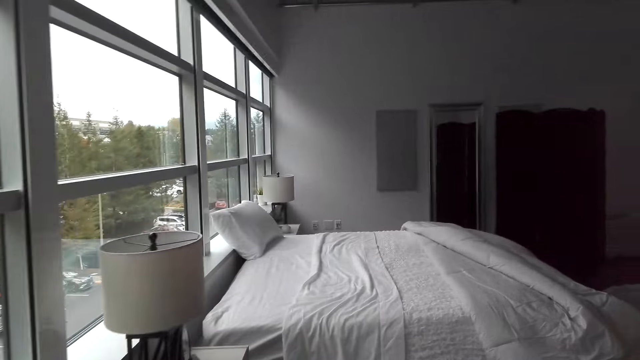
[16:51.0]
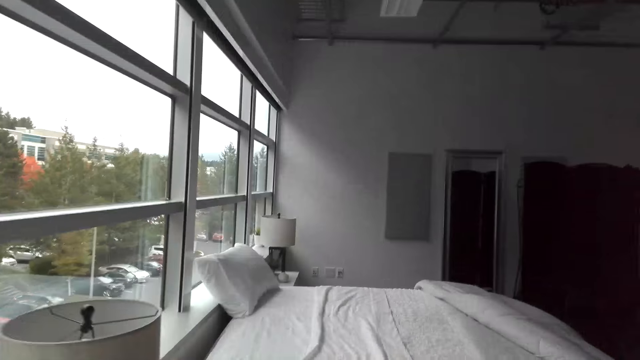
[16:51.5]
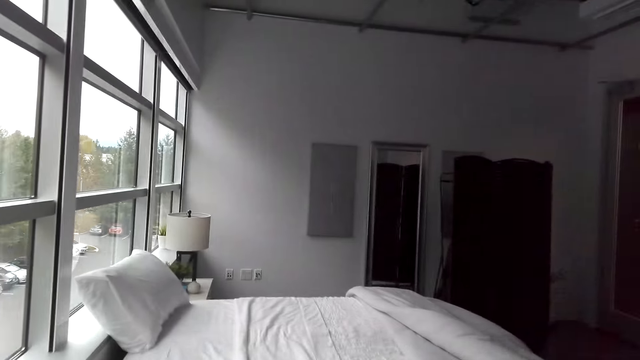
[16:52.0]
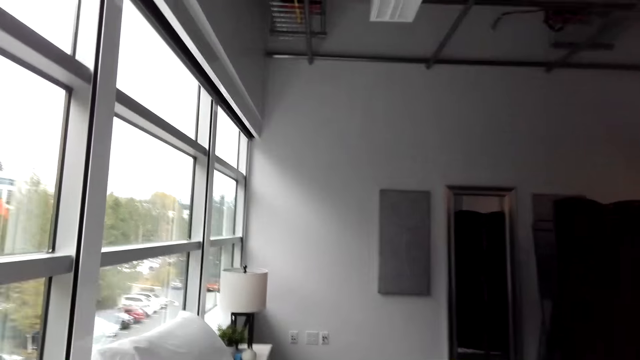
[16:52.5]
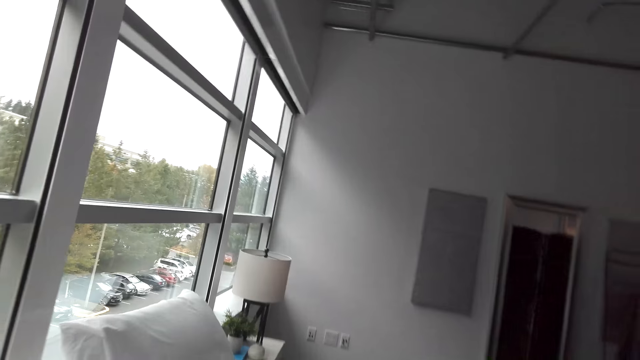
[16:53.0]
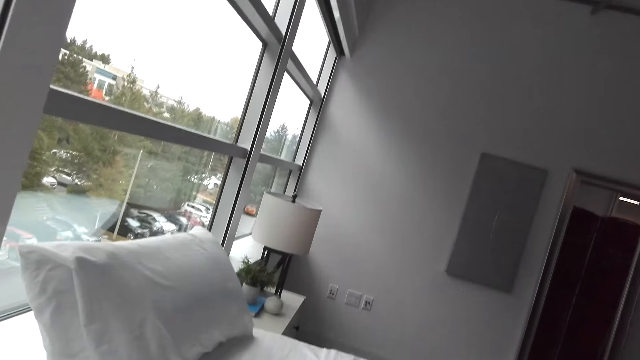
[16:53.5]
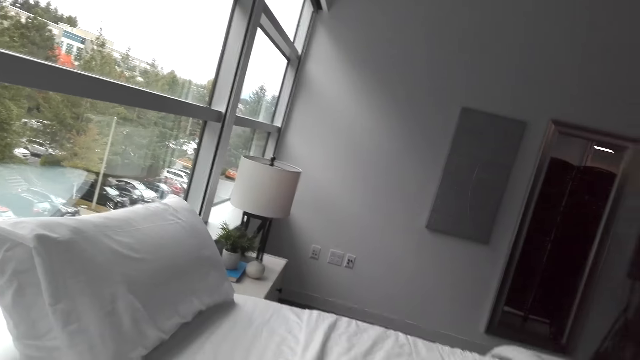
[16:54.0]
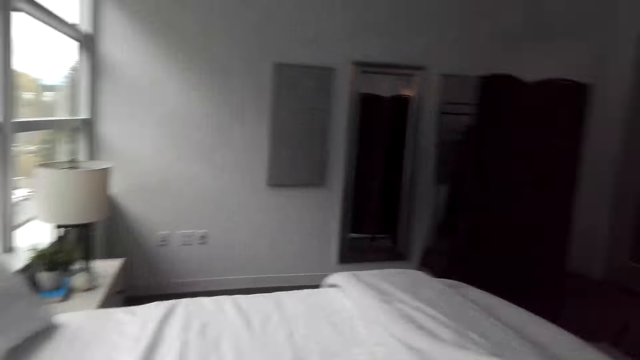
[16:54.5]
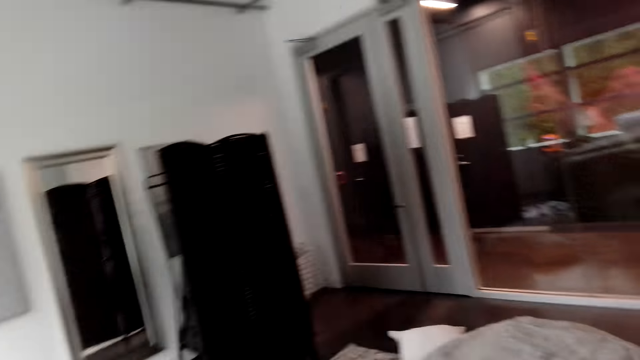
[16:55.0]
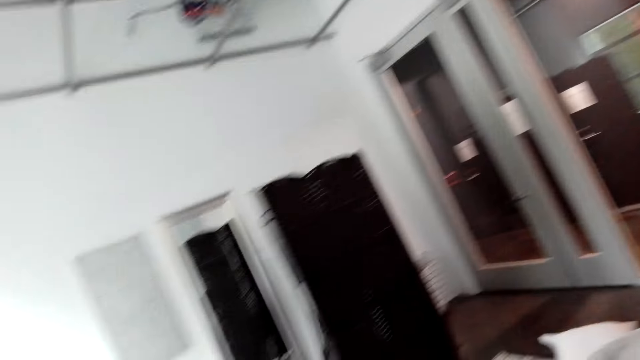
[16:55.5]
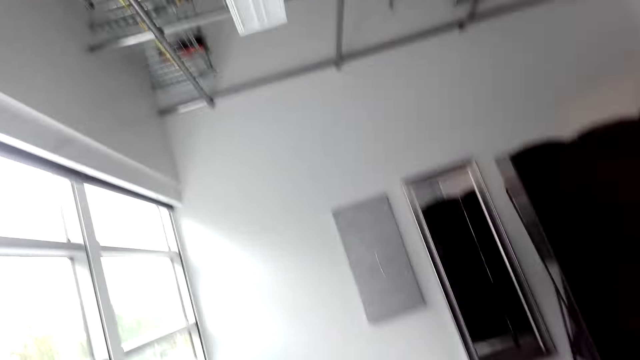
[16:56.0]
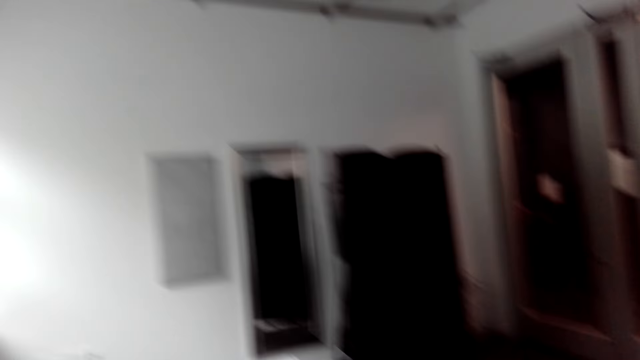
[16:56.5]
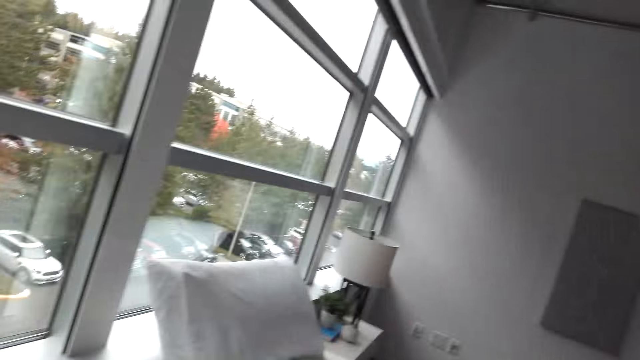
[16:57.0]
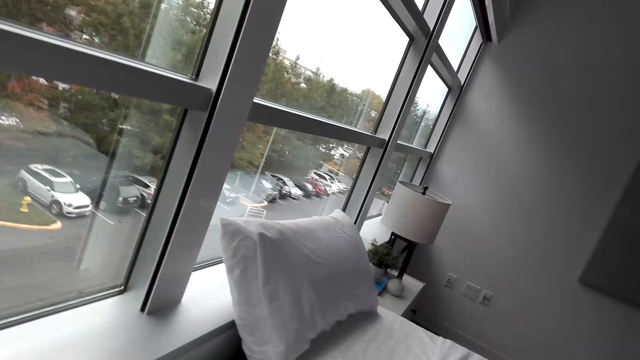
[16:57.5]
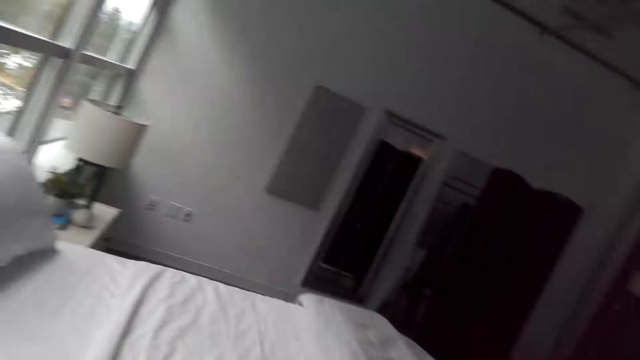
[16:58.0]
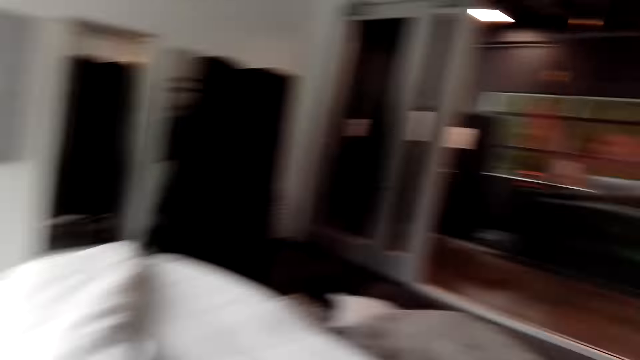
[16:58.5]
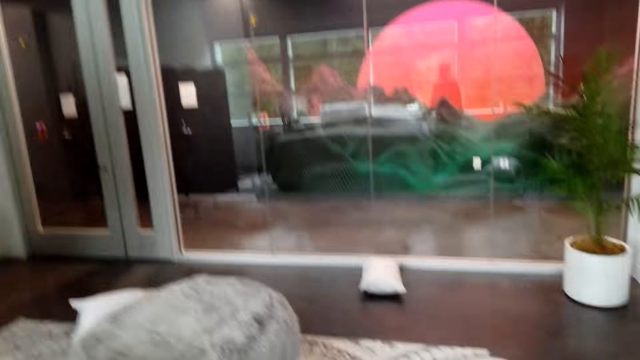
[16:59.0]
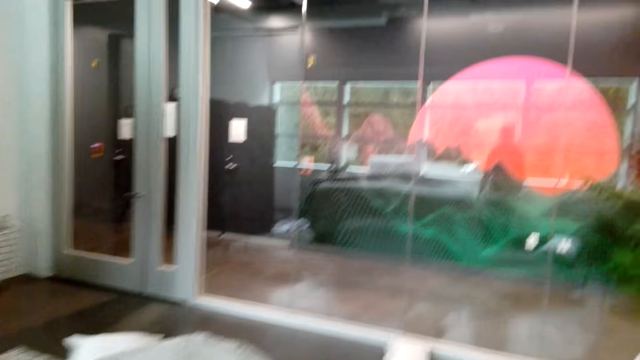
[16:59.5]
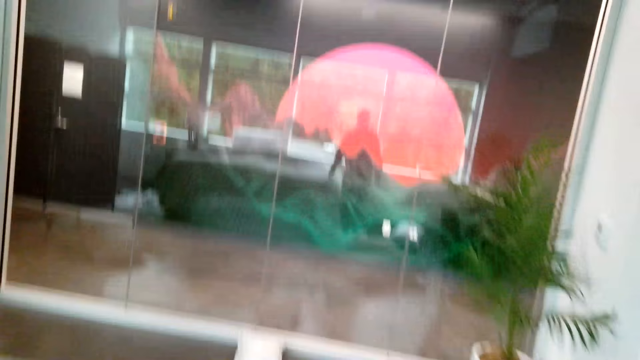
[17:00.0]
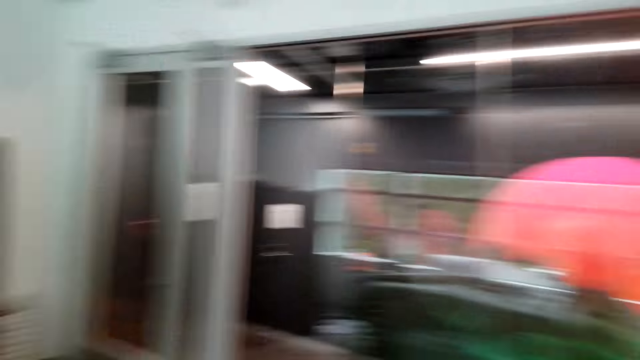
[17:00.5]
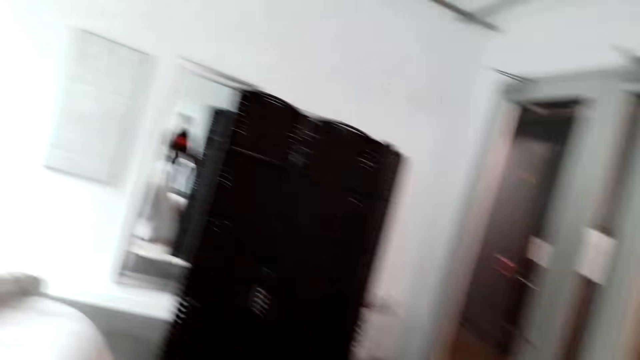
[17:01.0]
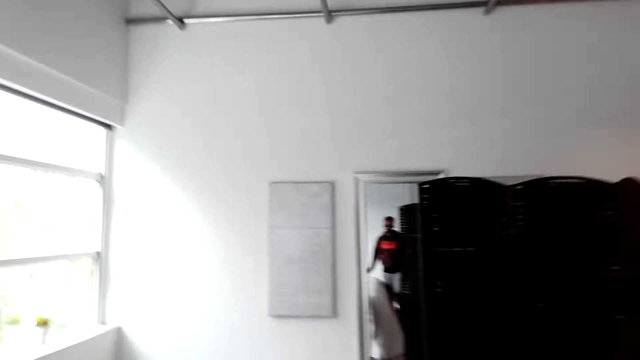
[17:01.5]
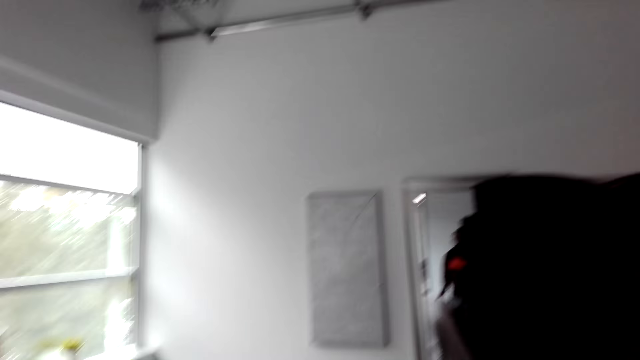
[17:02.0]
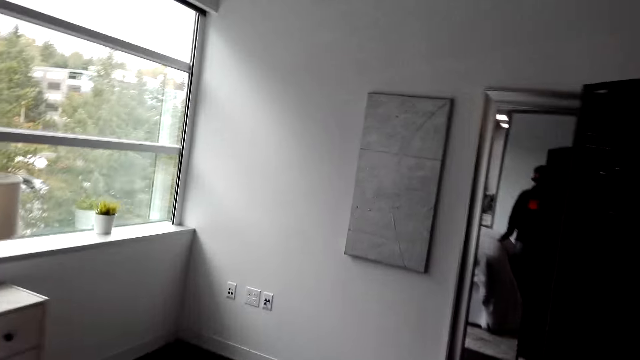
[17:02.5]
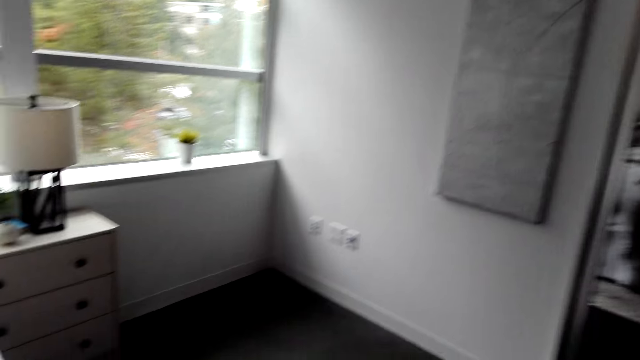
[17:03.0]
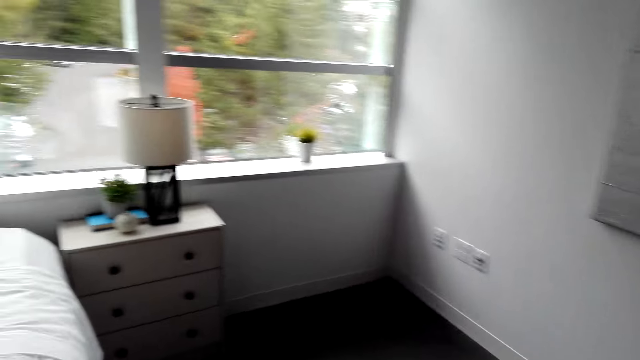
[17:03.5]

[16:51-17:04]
The camera wearer turns around. They walk around.

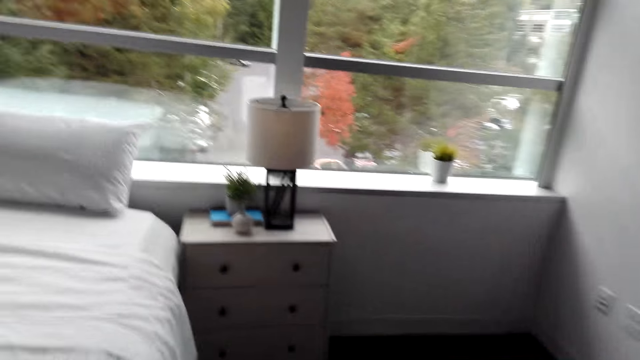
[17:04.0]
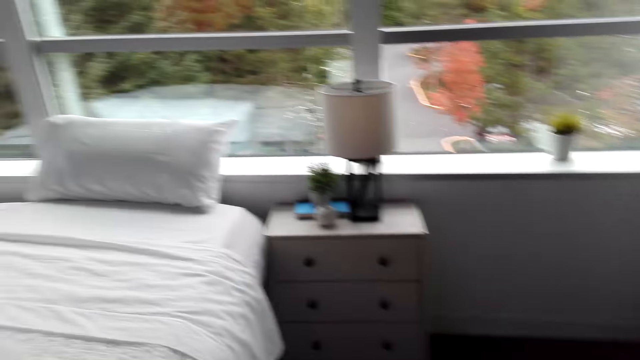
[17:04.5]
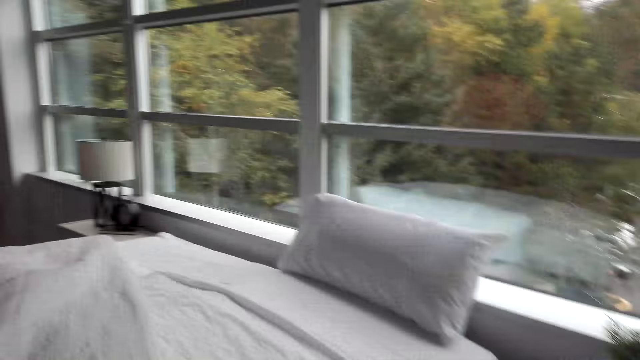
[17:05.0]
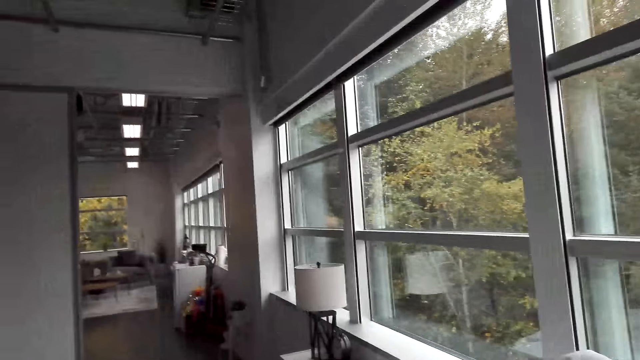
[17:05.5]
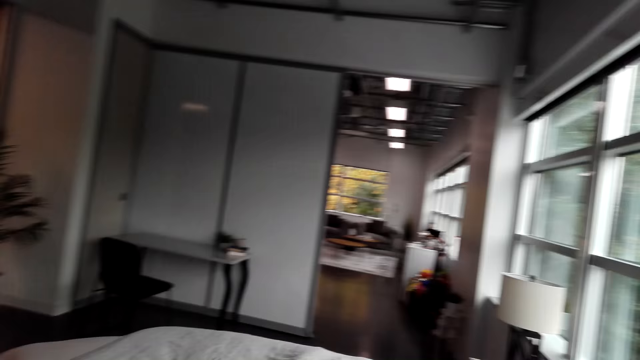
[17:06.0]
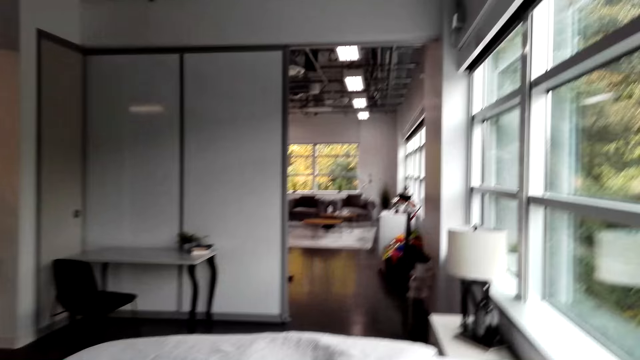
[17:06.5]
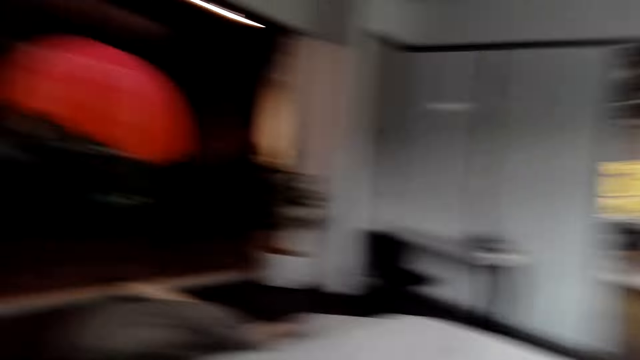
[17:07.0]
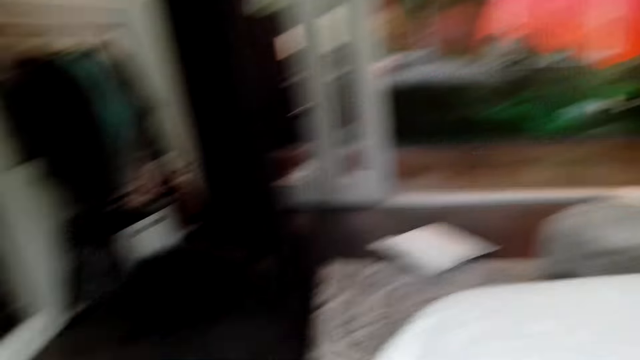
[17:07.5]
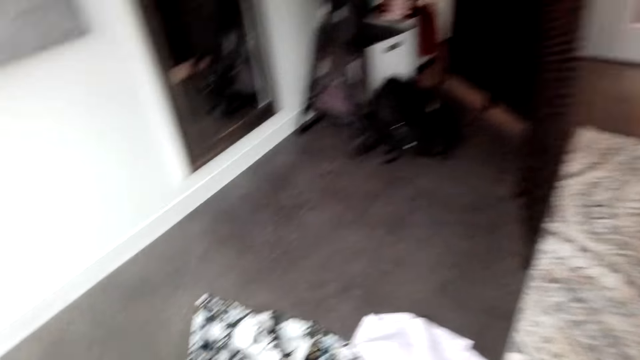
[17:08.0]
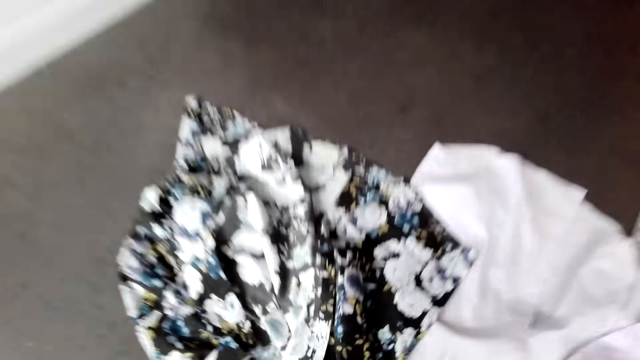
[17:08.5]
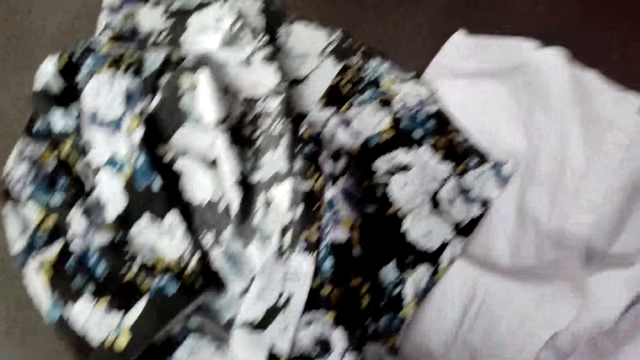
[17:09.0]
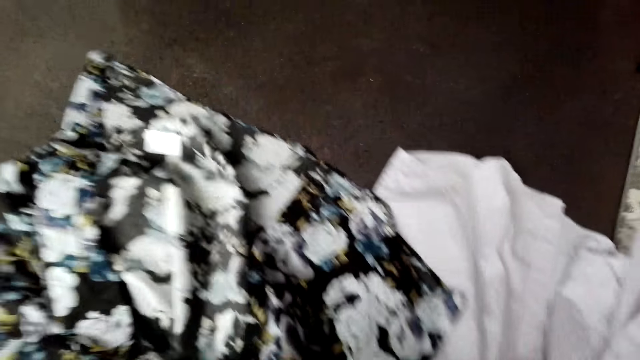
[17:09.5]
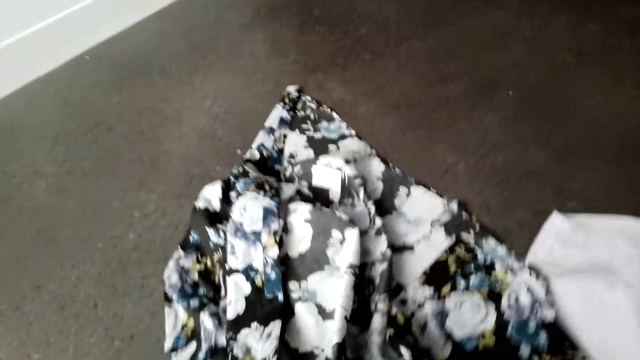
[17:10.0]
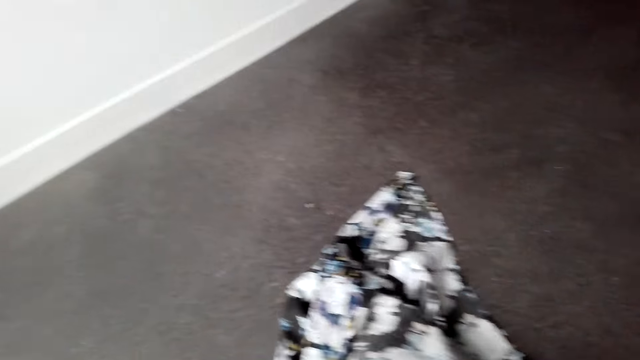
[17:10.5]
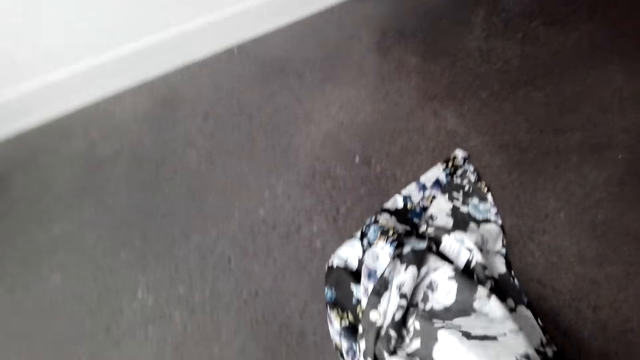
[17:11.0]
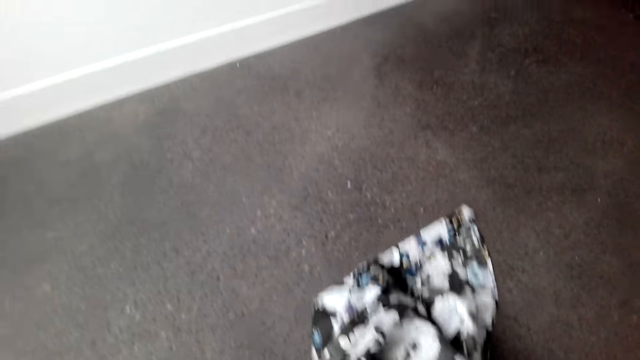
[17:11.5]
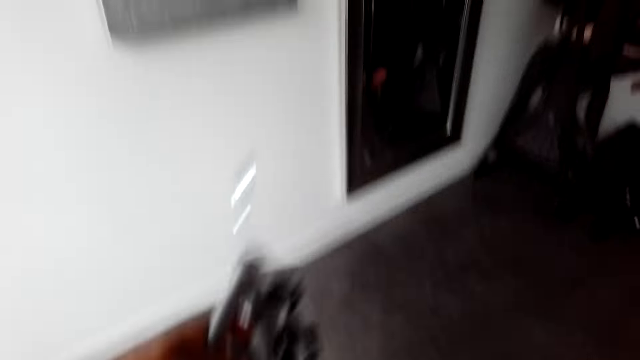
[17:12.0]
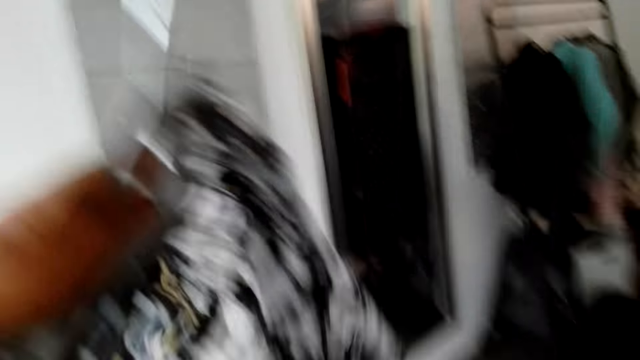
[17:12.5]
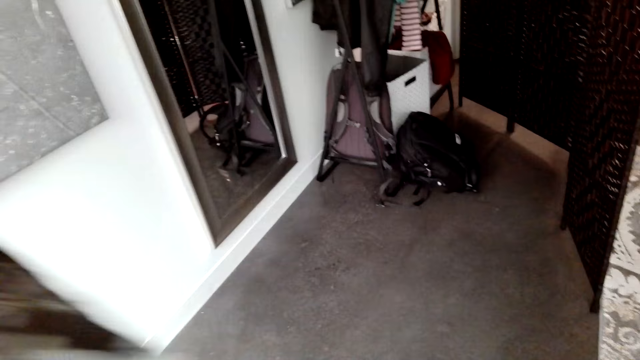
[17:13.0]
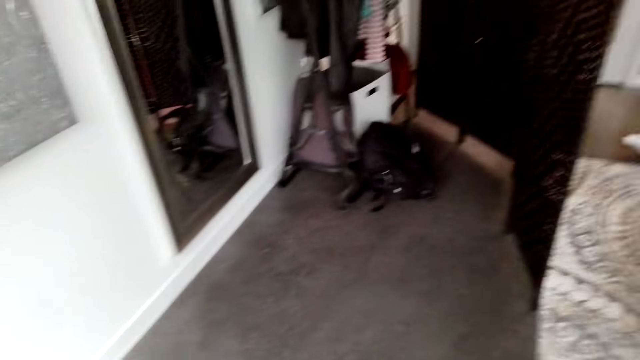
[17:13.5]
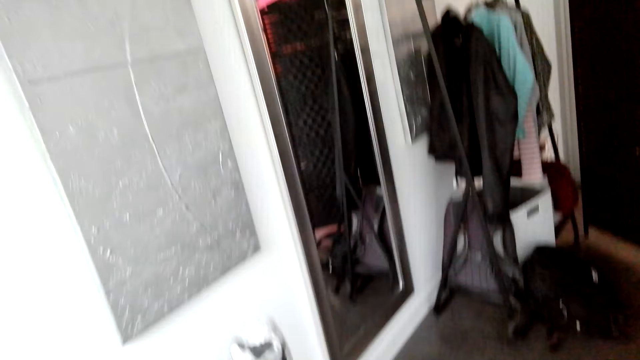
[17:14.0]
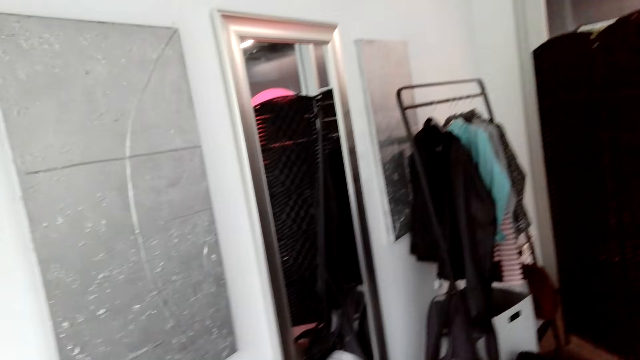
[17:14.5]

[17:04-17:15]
The camera wearer turns around. They bend down. They pick up the cloths on the floor. They hold up the cloth. They turn around.
